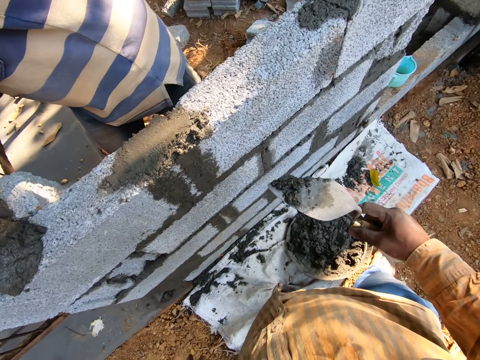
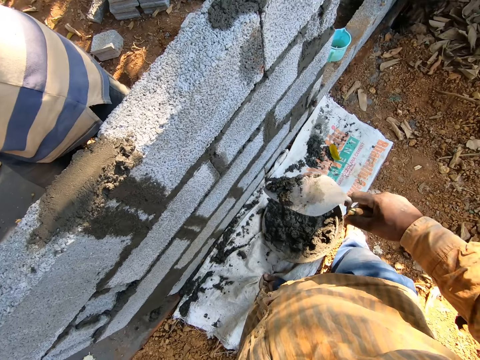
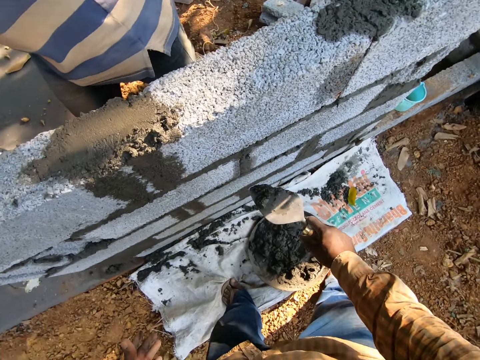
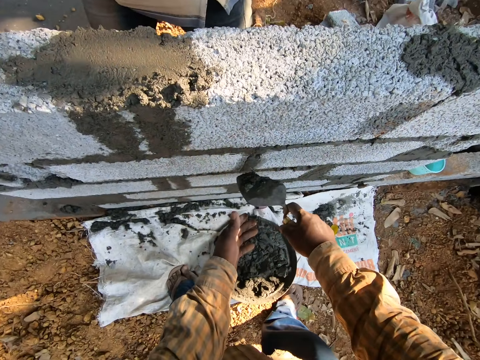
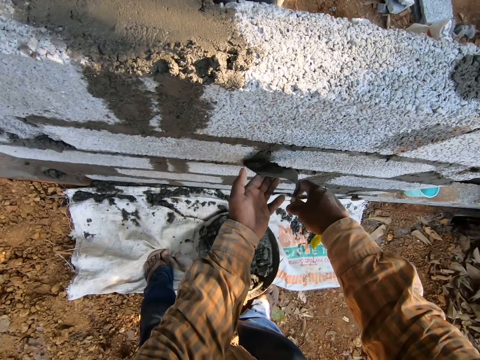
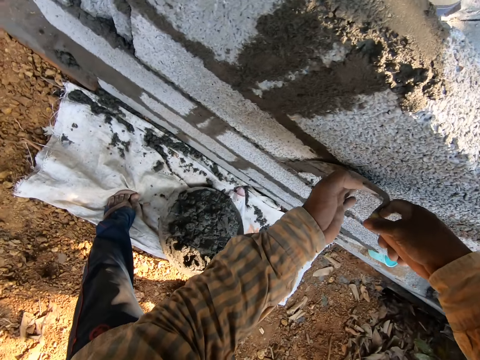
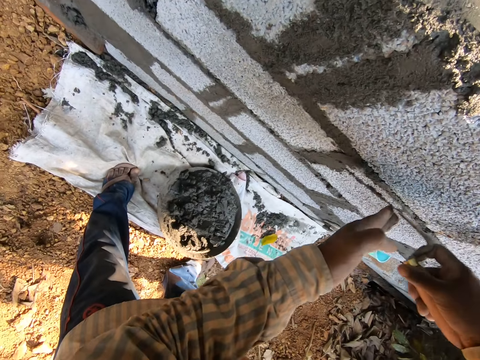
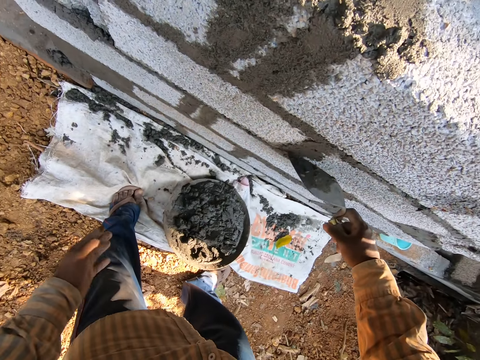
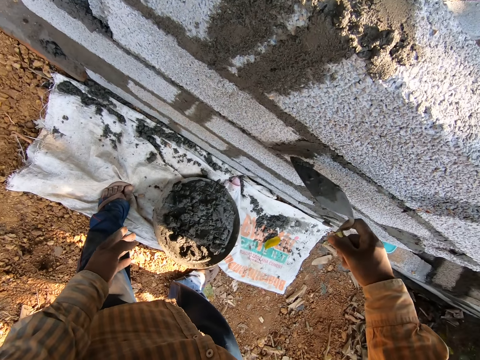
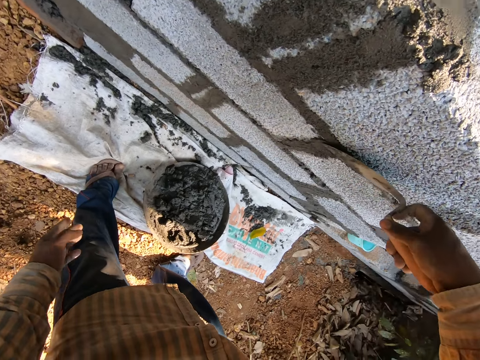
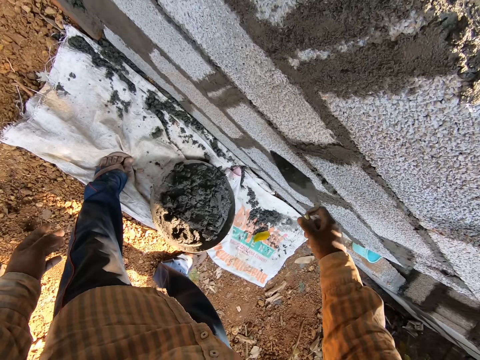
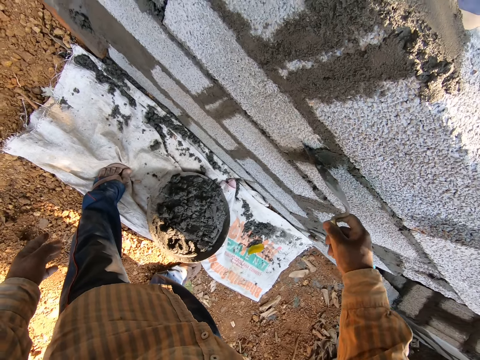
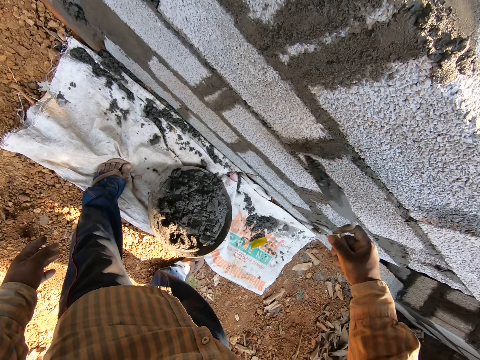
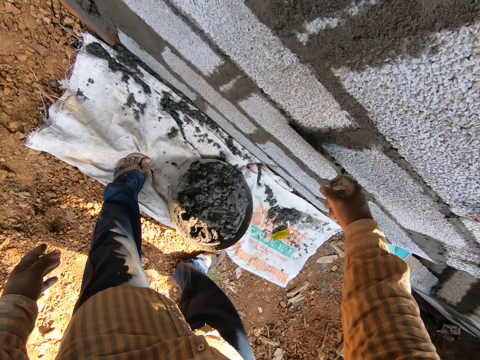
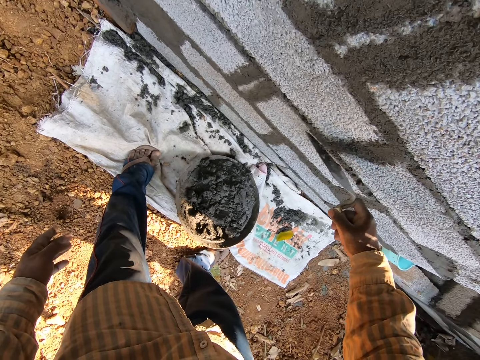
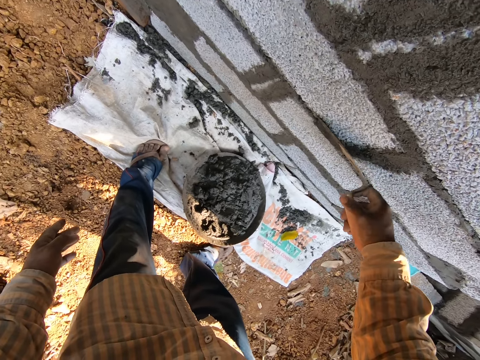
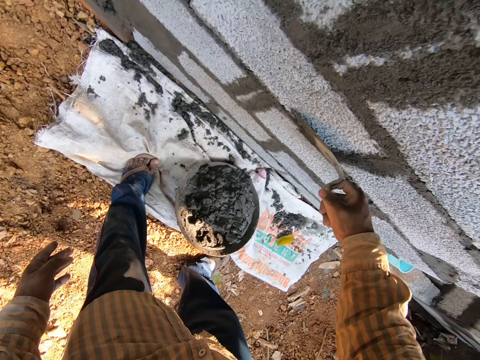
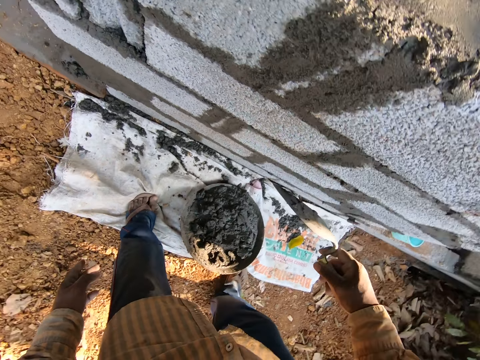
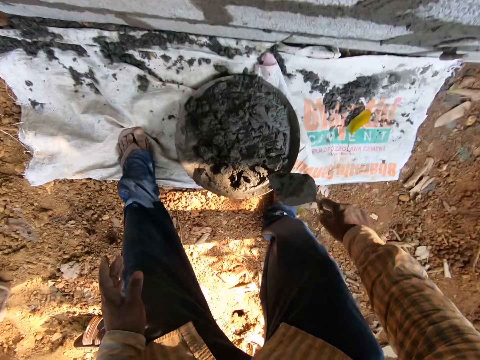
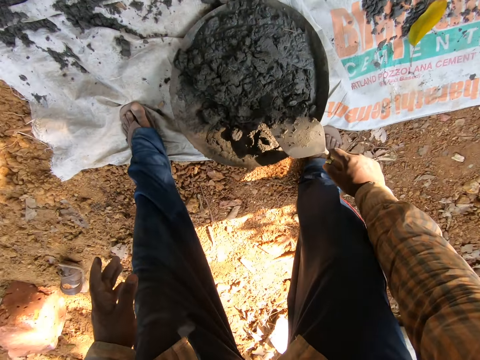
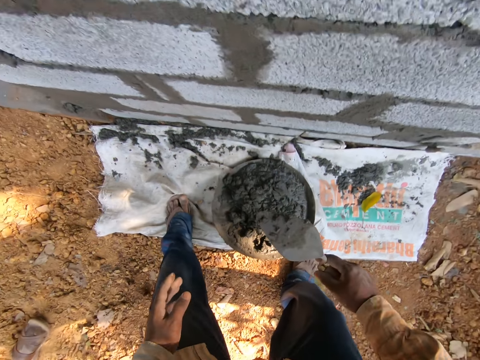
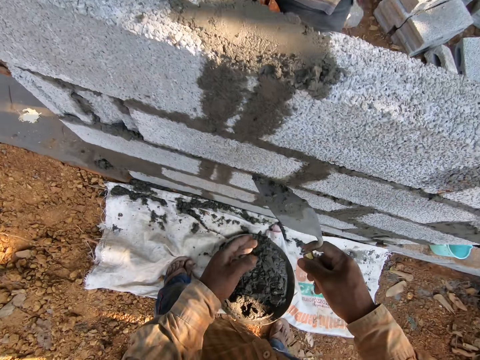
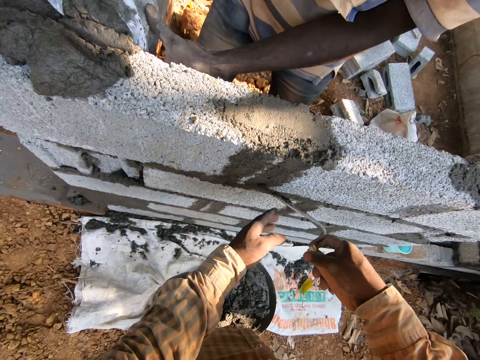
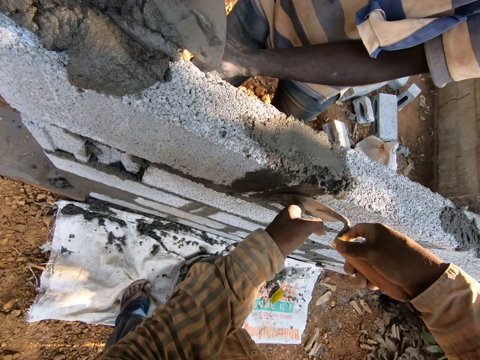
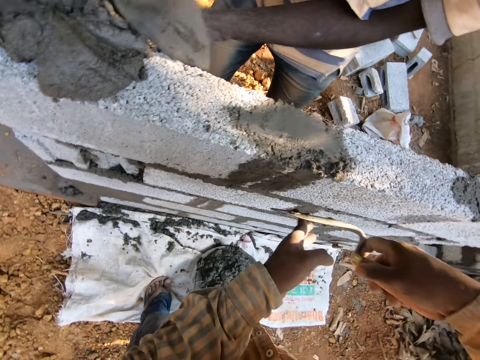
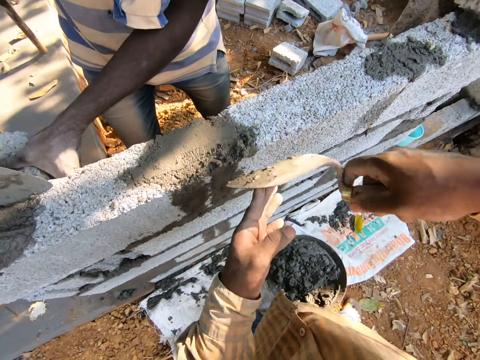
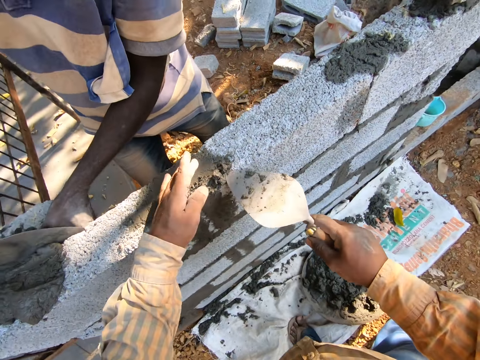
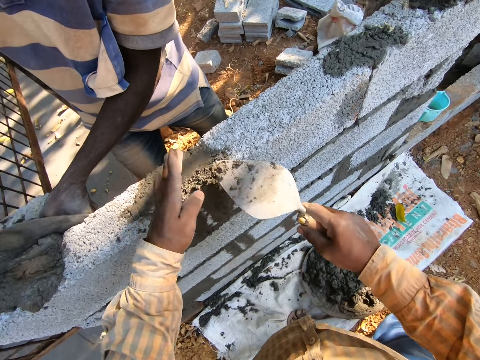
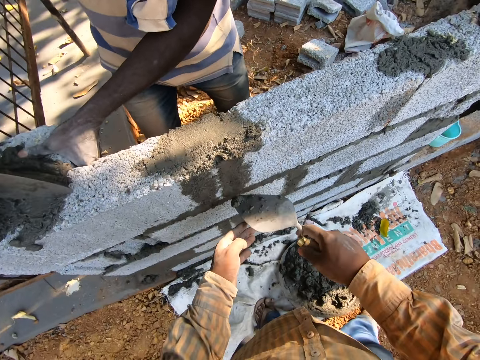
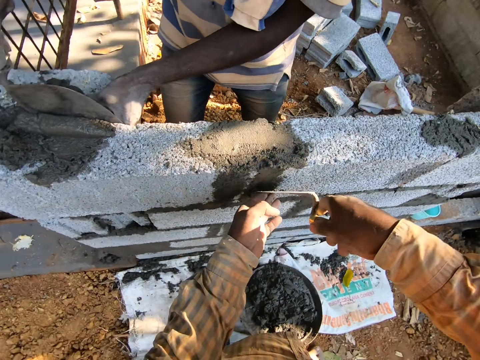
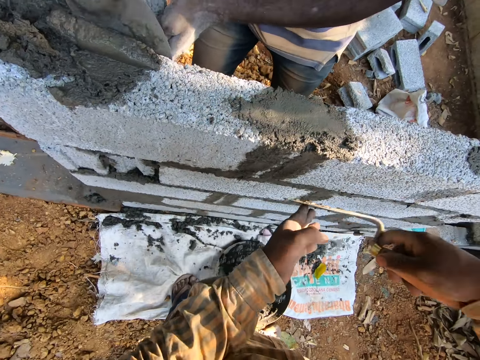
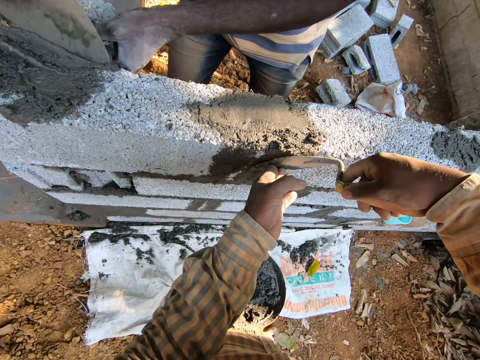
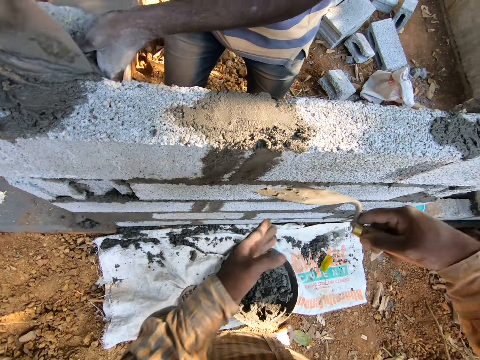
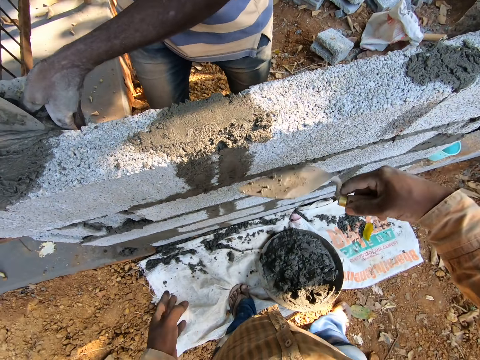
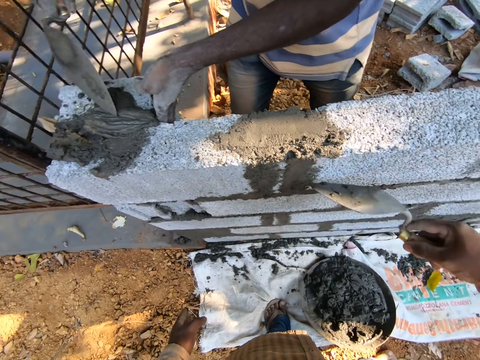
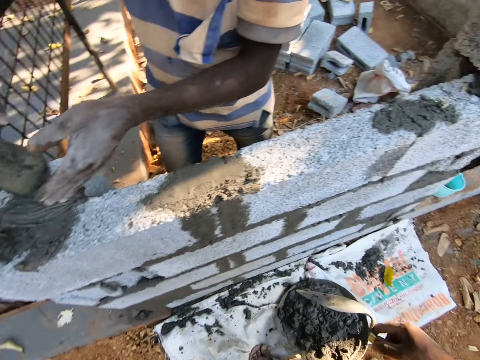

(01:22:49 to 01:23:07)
The camera wearer bends. He smoothens the cement. He supports the trowel by the left hand. He smoothens the cement. He smoothens the cement. He takes the concrete or cement from the head pan with the trowel in his right hand. He plasters the wall between the blocks with the trowel in his right hand. He supports the trowel by the left hand. He smoothens the cement. He smoothens the cement again. He applies the cement between the blocks. He smoothens the cement. He removes the left hand from the trowel.

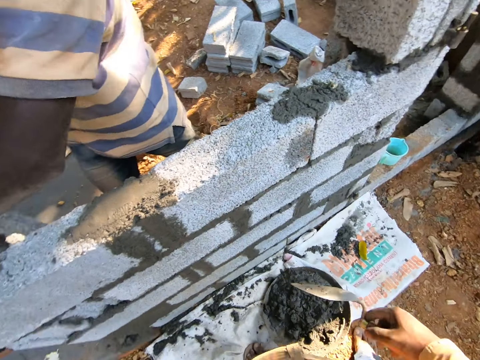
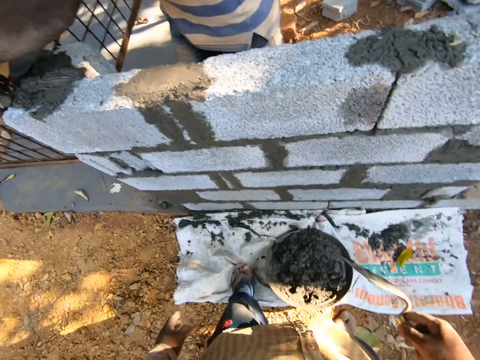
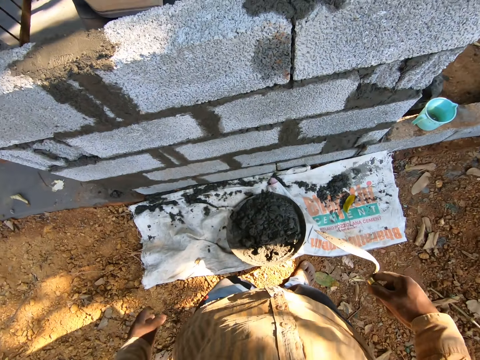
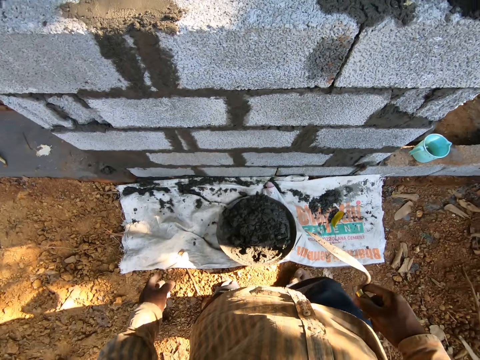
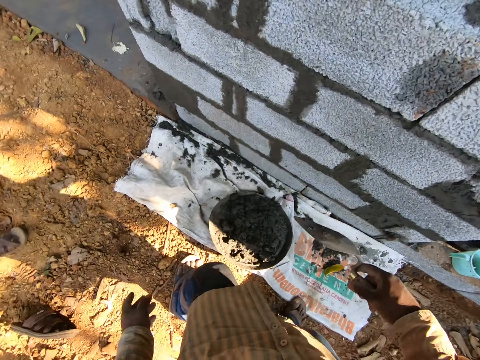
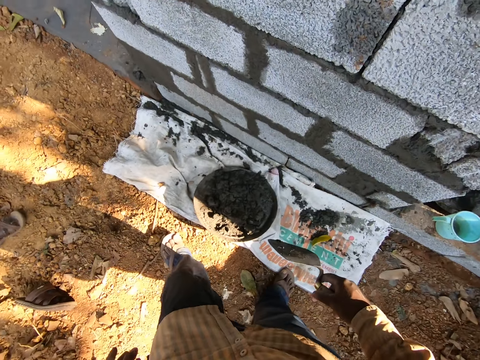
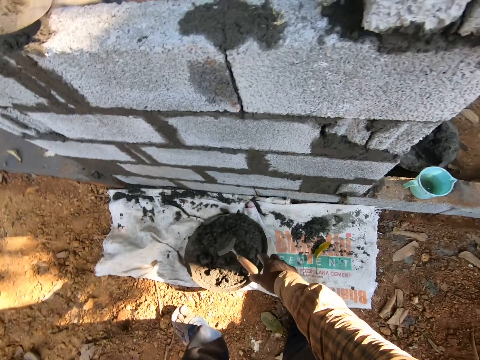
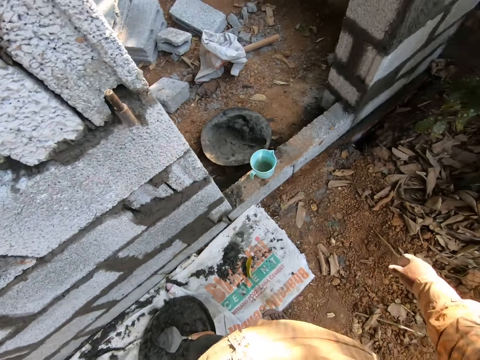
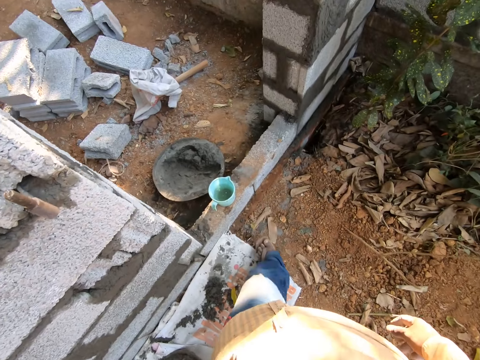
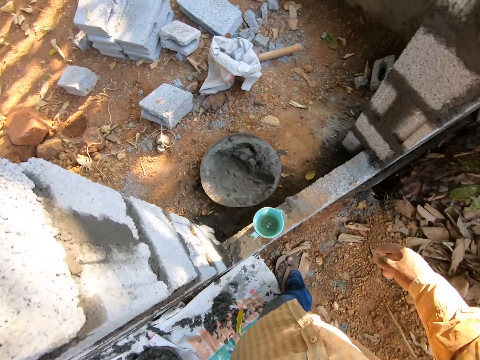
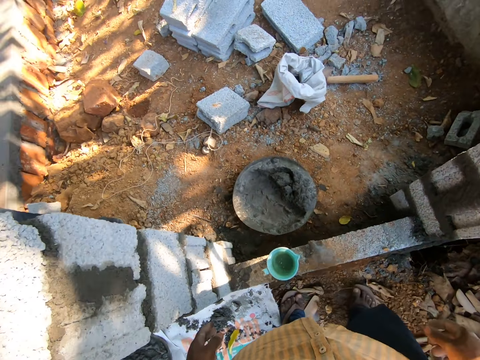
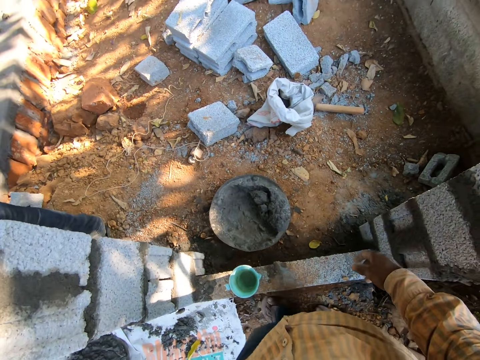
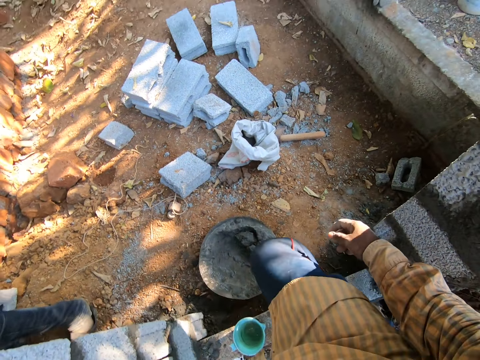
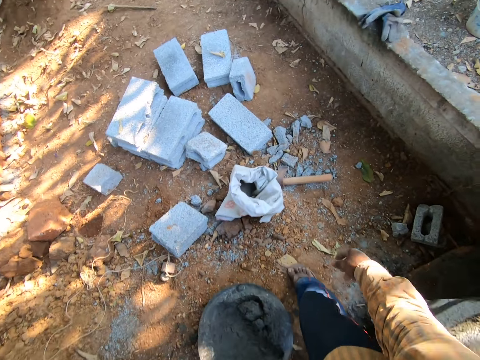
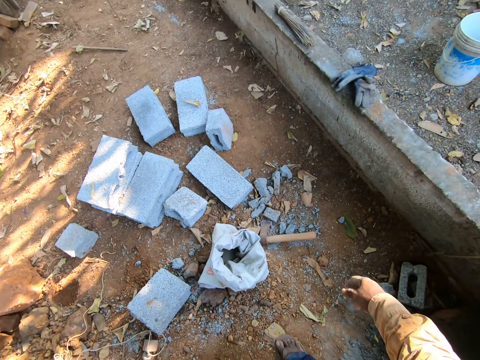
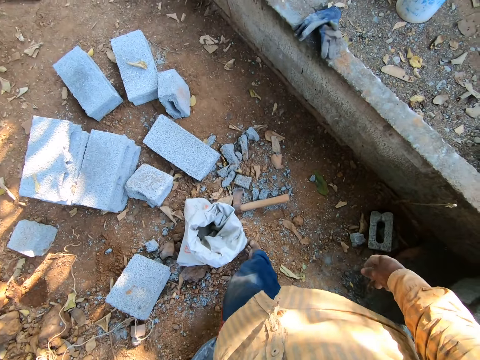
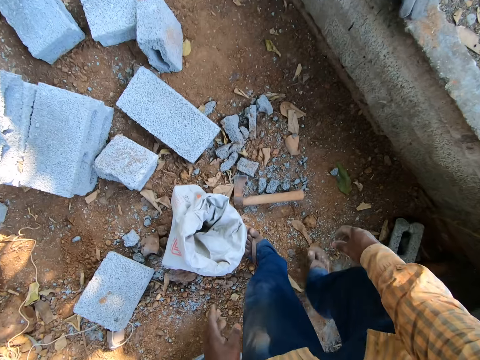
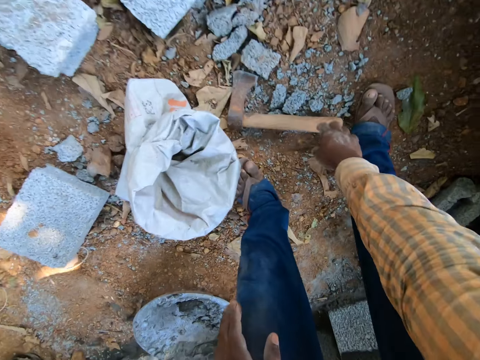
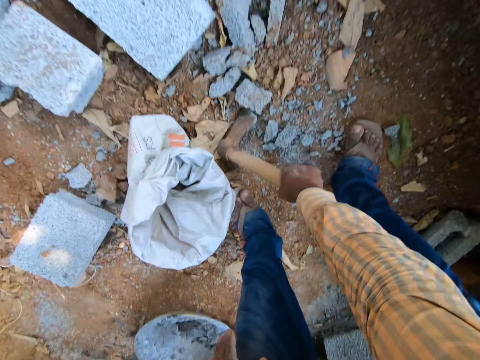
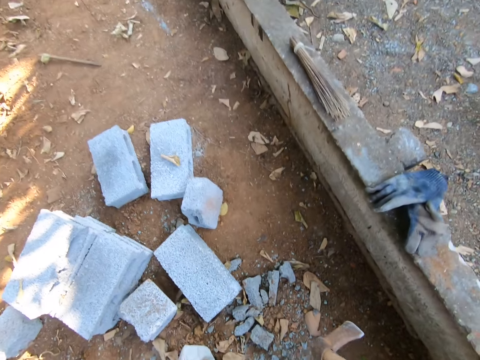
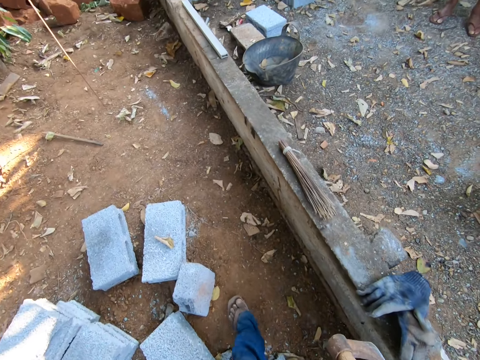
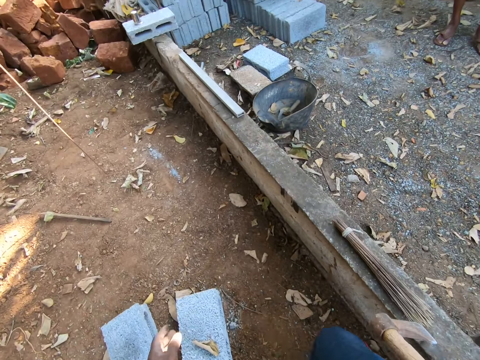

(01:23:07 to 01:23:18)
The camera wearer turns round the construction. He drops the trowel in the head pan with his right hand. He walks round the construction. He picks up an axe from the floor with his right hand.
